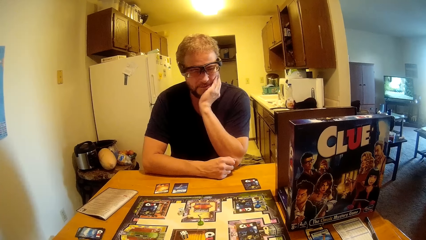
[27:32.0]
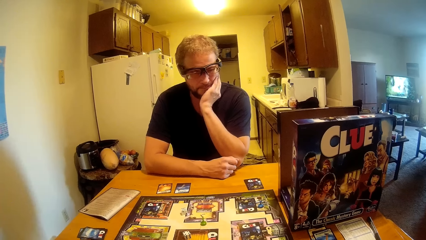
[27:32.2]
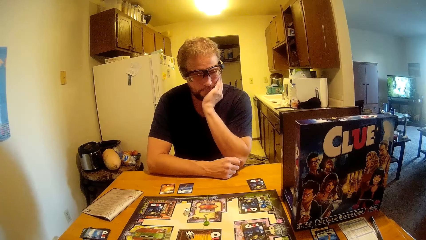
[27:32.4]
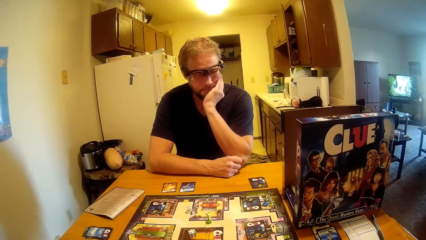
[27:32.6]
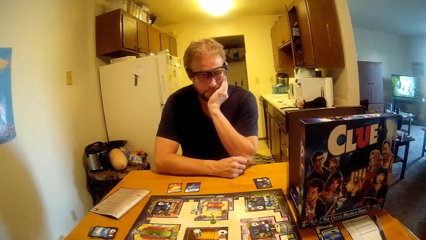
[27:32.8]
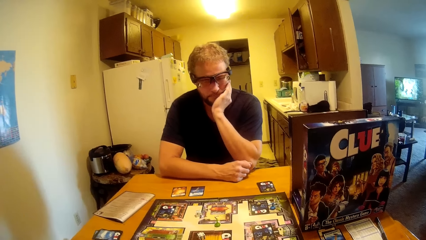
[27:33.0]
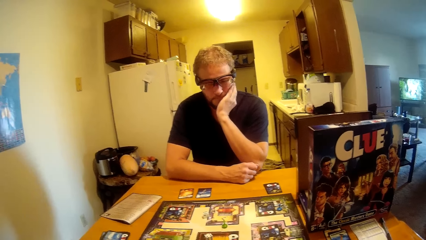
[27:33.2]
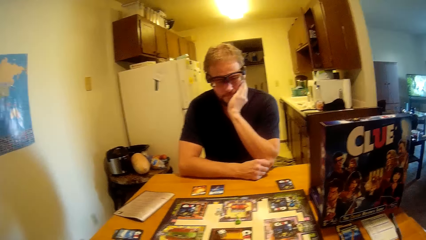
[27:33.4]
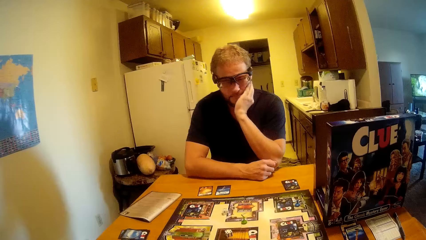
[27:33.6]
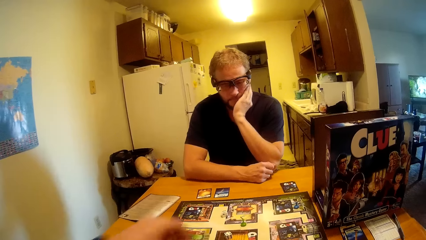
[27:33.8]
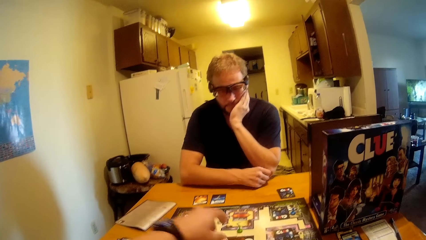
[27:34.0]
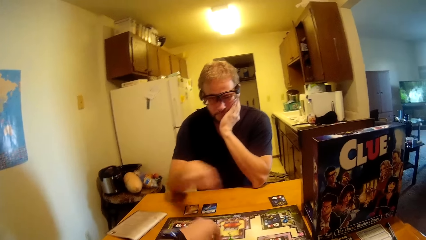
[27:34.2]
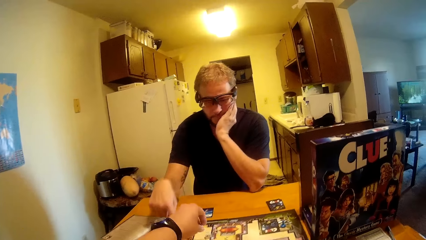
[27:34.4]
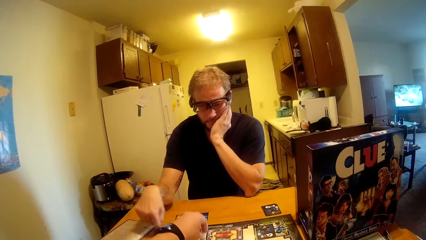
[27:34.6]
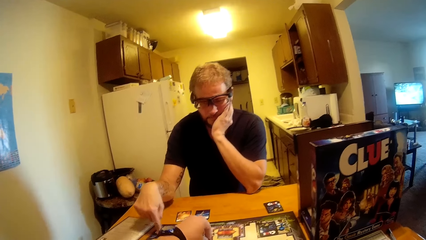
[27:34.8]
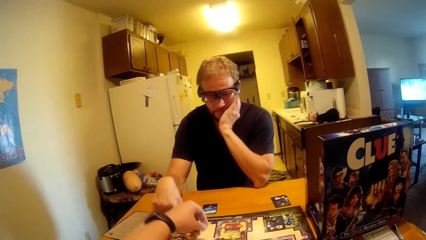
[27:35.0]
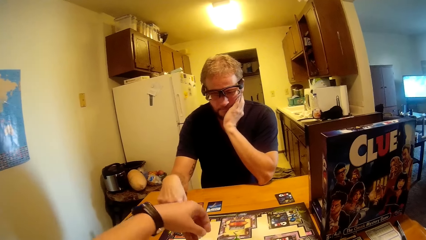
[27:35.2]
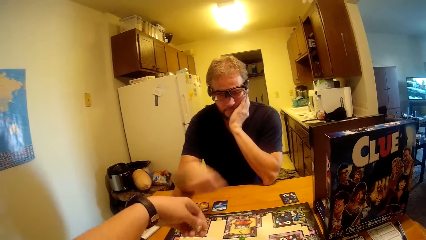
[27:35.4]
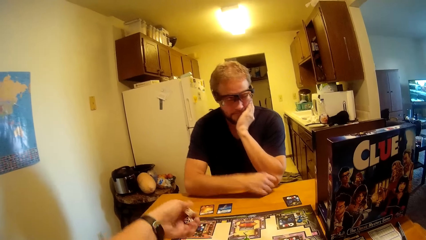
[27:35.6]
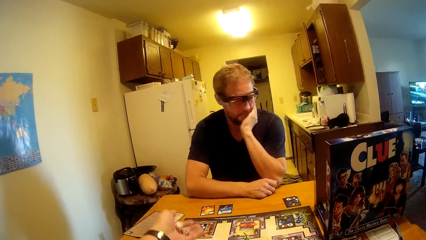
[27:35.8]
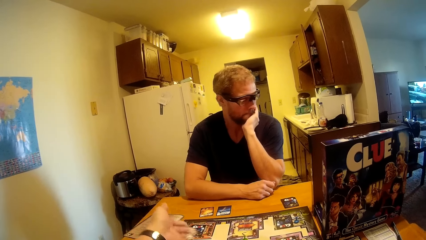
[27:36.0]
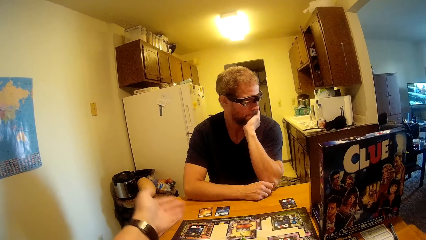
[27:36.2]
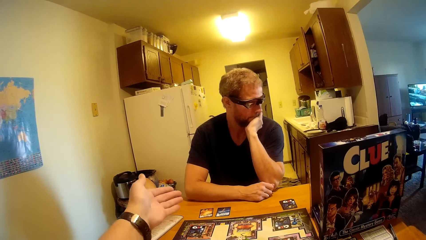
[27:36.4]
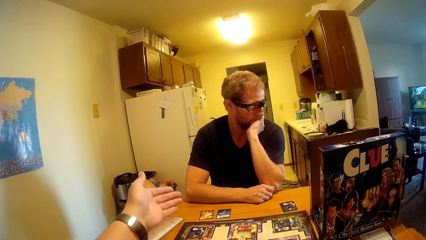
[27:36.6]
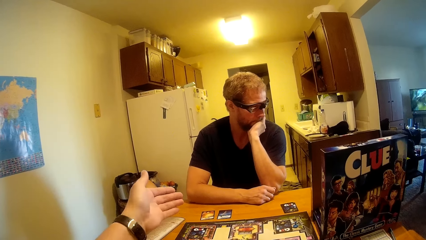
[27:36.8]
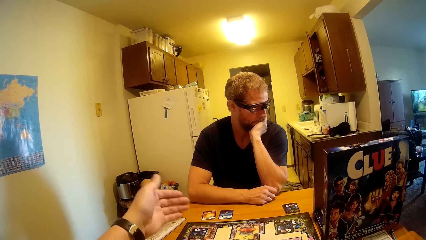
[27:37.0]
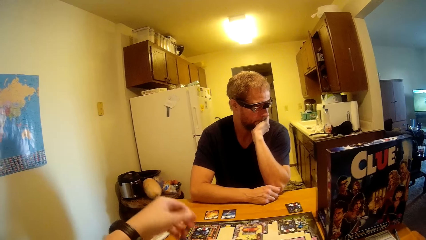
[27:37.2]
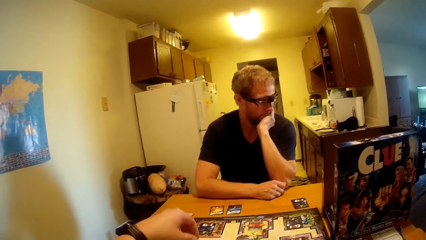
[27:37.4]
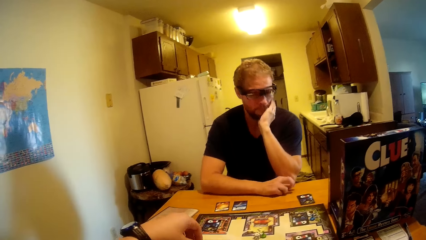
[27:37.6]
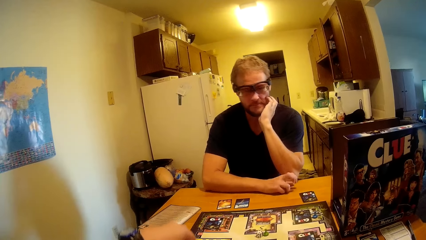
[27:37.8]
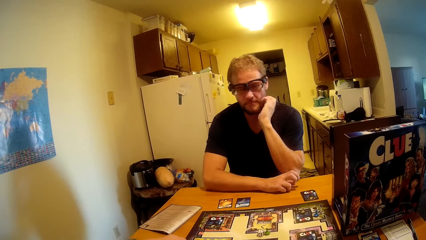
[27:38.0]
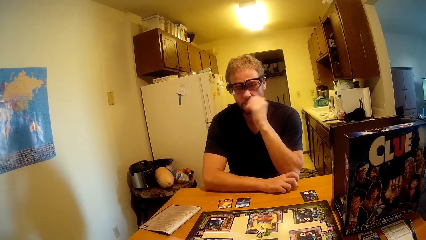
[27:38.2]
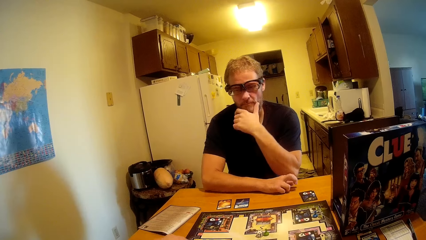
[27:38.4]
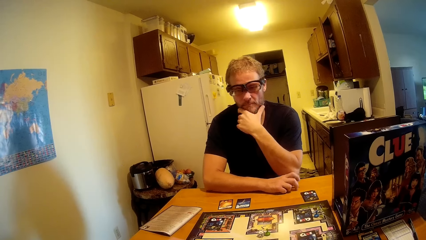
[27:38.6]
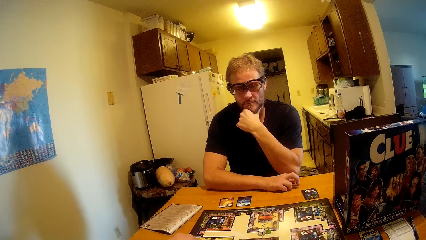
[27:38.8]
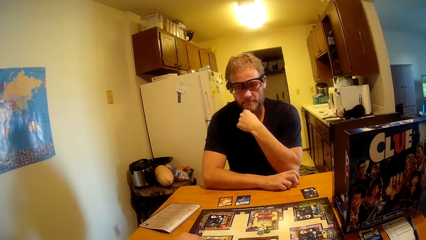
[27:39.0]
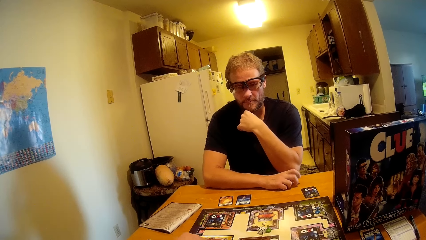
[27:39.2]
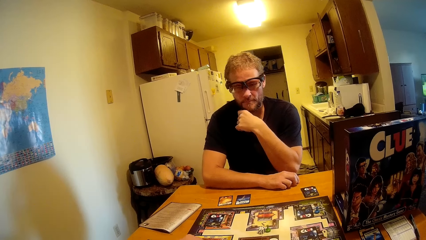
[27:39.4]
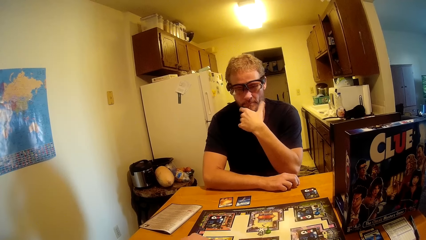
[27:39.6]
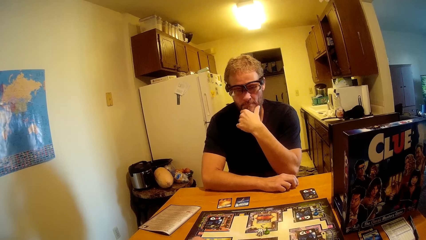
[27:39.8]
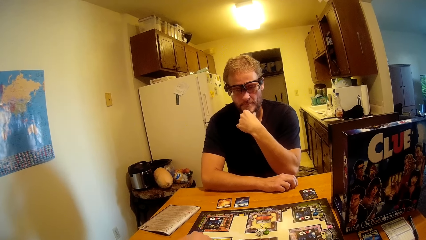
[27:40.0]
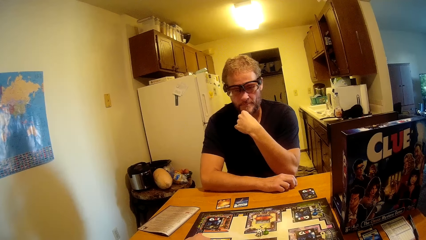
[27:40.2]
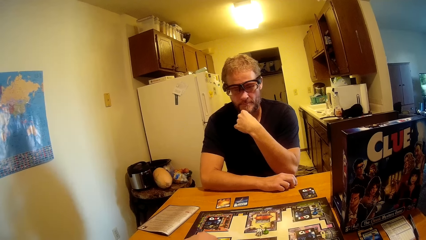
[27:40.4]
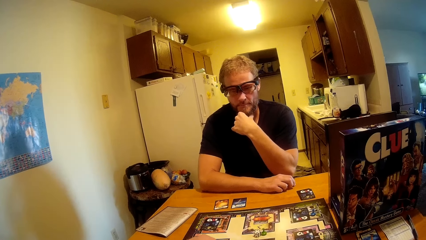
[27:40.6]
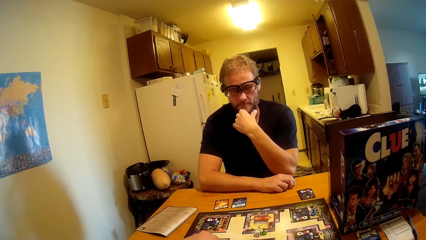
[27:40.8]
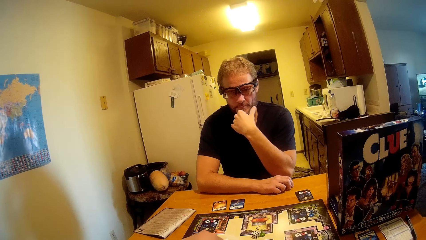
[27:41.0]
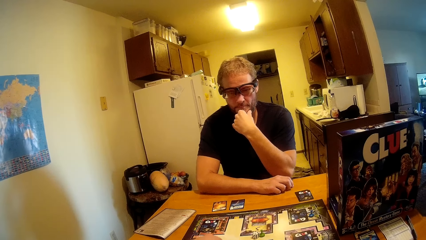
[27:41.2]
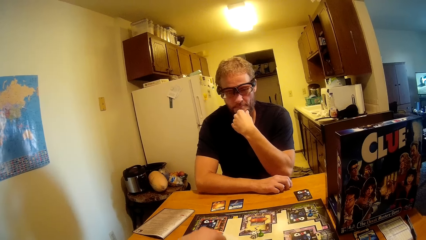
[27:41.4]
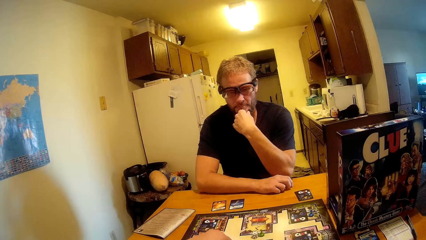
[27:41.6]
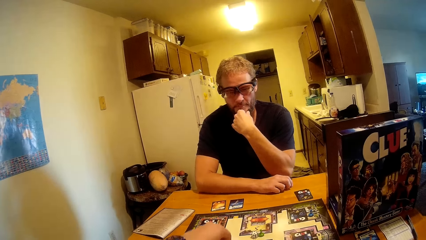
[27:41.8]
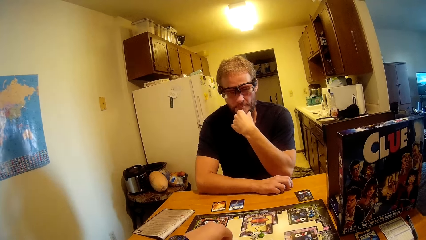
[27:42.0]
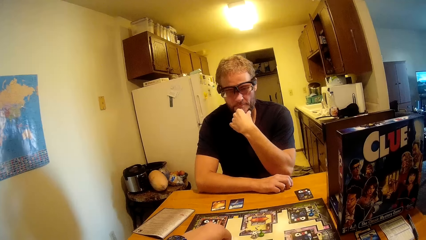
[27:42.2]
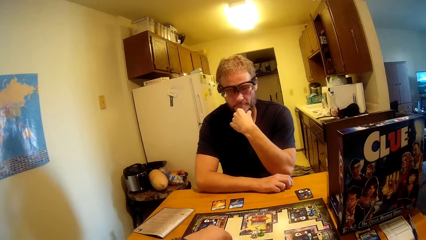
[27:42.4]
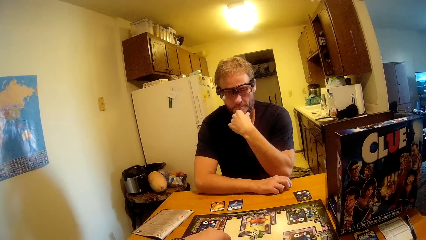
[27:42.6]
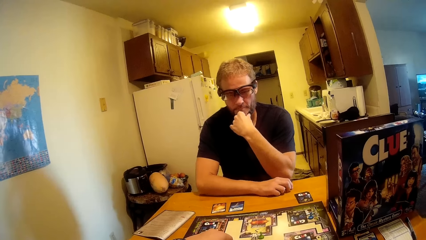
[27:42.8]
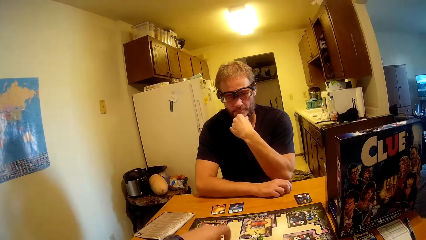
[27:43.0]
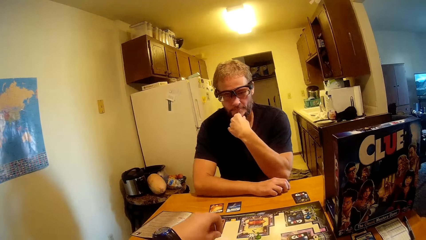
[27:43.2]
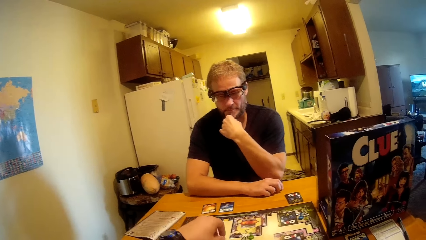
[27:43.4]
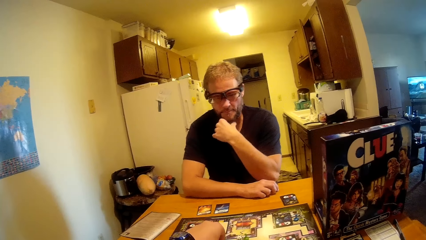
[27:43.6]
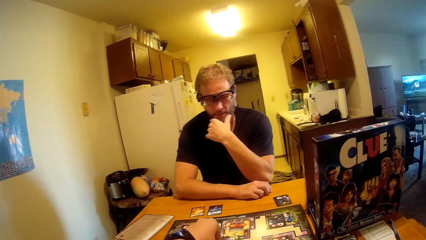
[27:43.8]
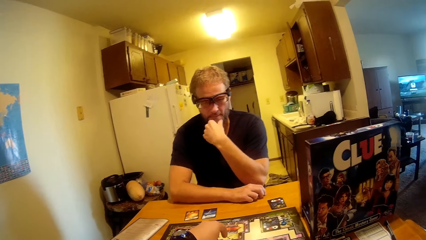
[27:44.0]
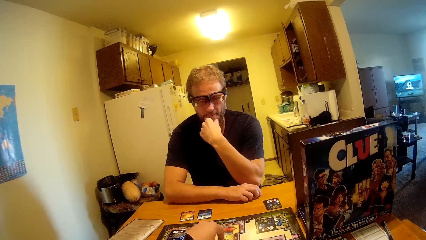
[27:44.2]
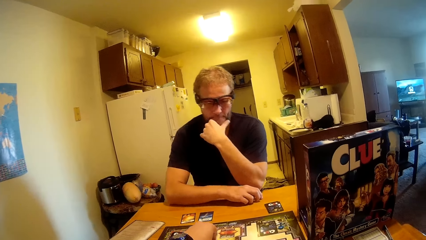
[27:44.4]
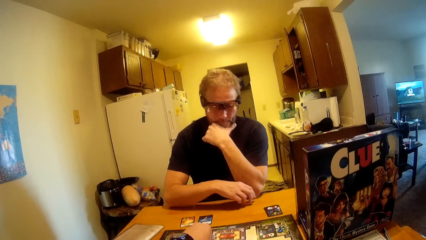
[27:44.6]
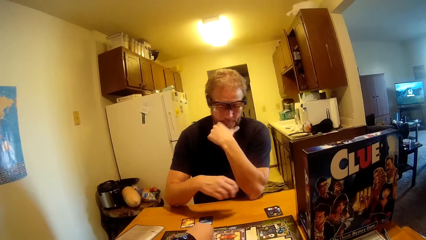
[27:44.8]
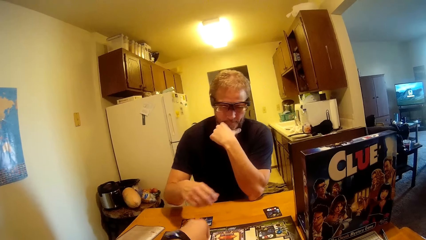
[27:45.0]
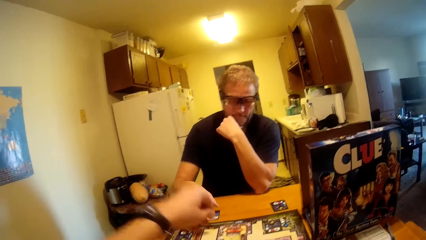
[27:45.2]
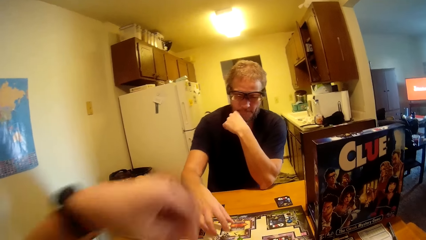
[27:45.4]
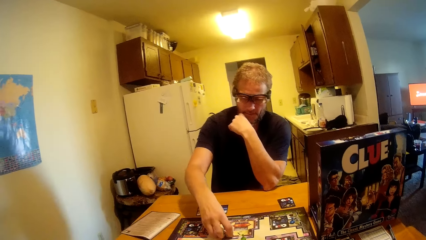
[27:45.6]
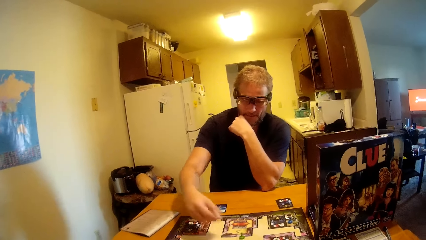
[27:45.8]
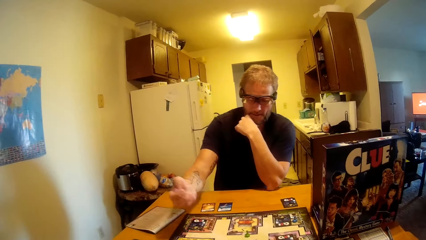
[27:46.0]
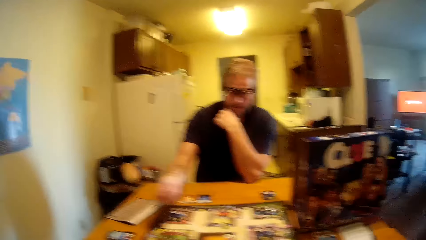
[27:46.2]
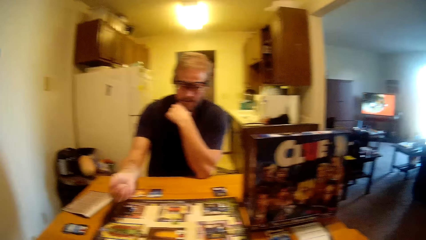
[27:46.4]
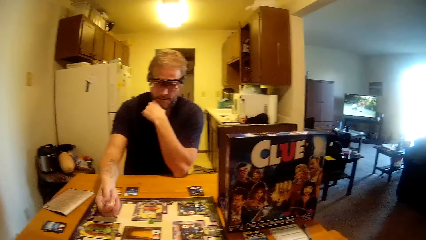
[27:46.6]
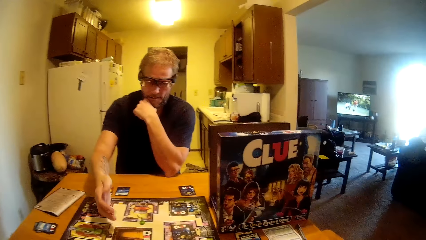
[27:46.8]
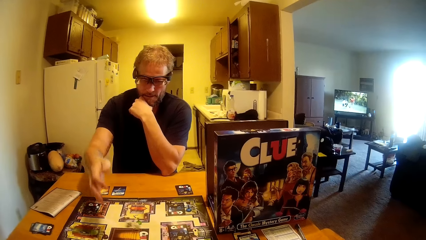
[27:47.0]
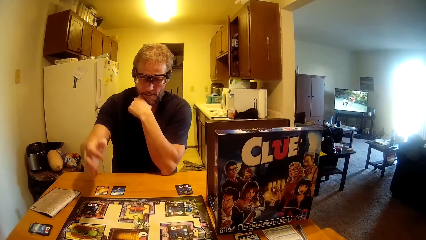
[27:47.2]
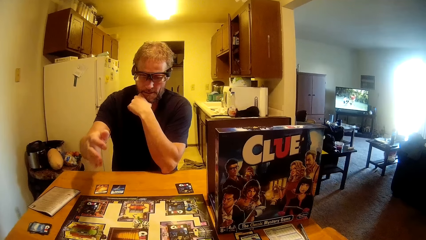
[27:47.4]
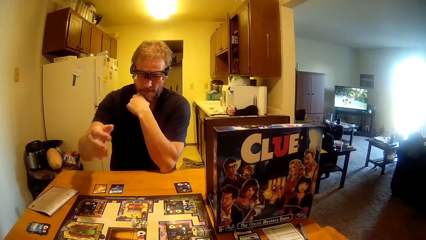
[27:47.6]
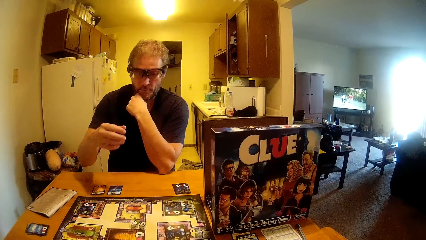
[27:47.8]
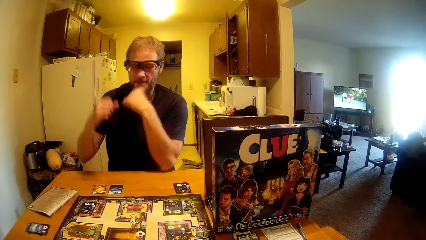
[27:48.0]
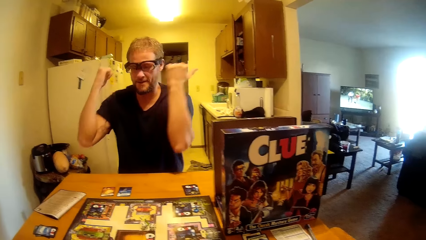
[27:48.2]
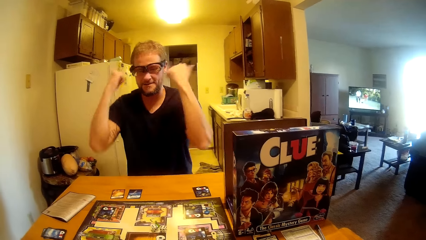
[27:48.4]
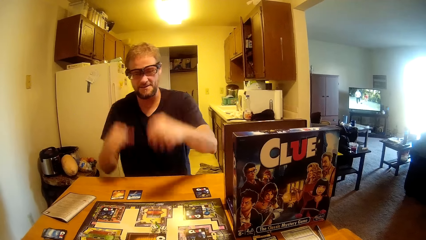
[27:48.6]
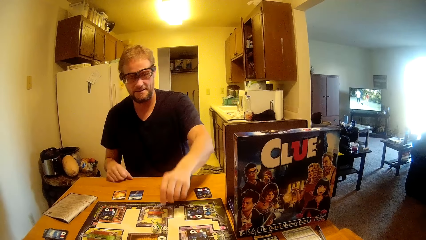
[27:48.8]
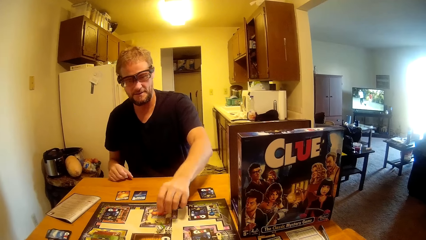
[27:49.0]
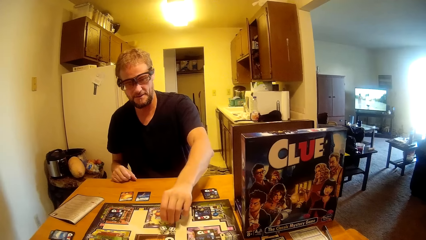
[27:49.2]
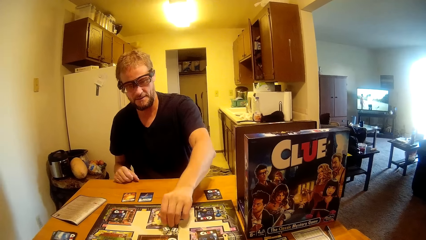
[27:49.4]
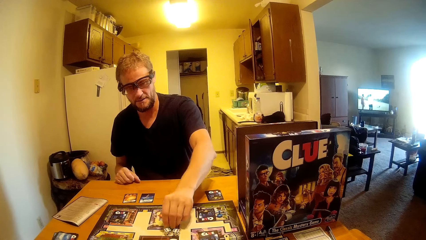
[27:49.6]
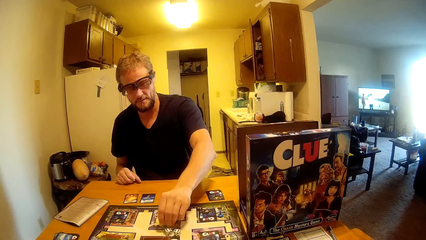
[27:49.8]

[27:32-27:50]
The camera wearer rolls the dice. They pick up and drop a dice. They play the Clue board game. A man rolls the dice. The man drops a dice.
